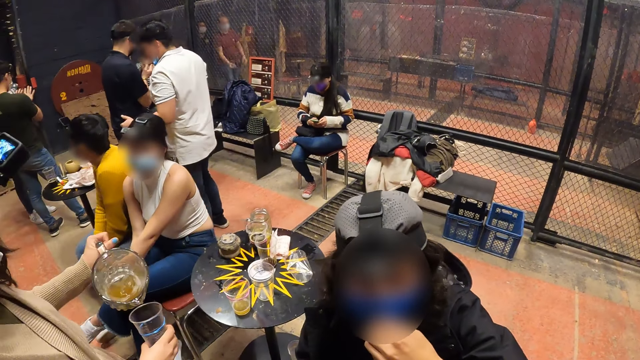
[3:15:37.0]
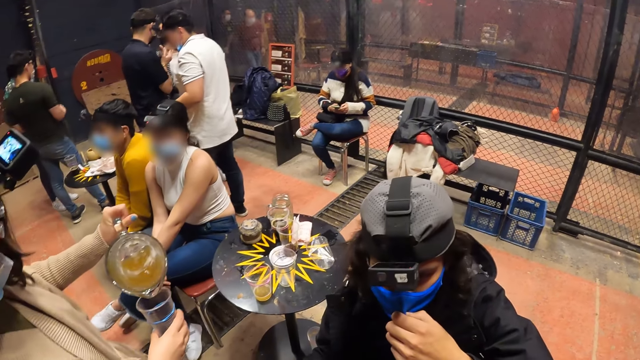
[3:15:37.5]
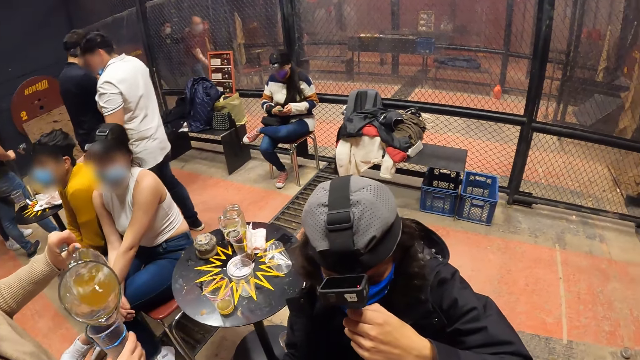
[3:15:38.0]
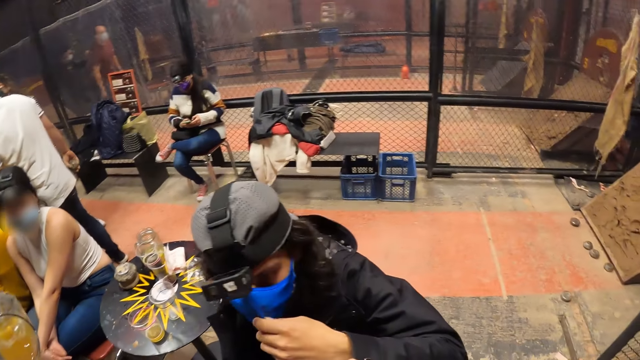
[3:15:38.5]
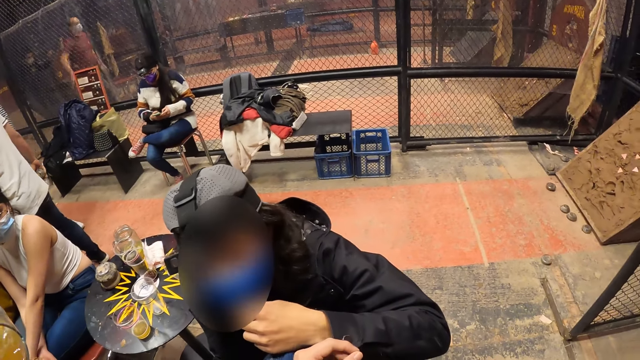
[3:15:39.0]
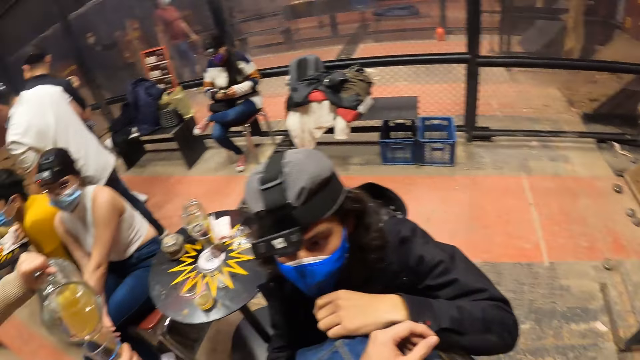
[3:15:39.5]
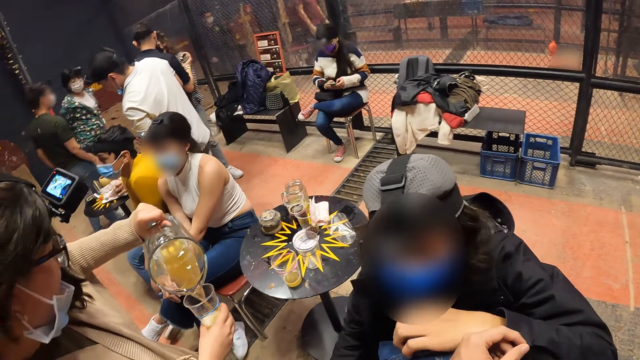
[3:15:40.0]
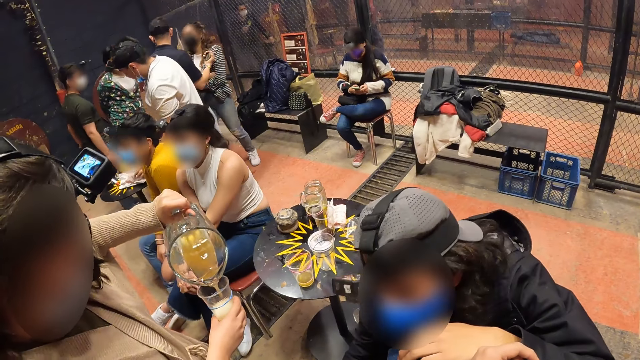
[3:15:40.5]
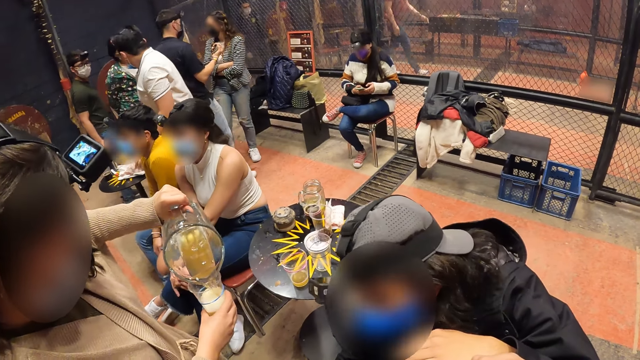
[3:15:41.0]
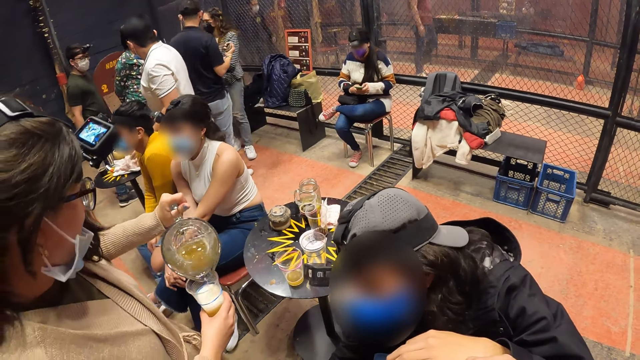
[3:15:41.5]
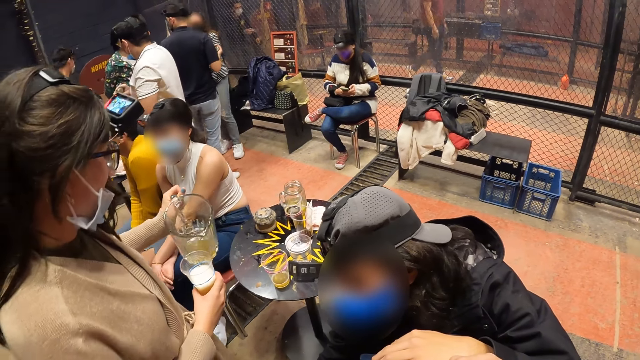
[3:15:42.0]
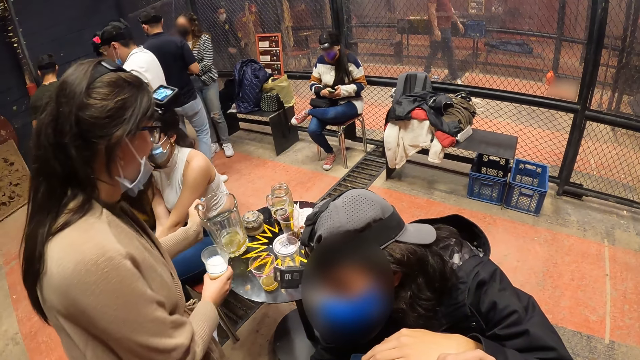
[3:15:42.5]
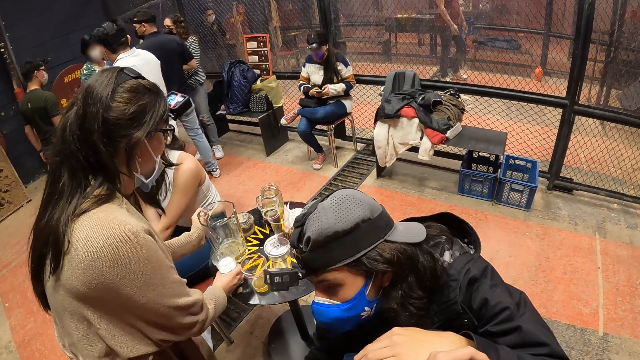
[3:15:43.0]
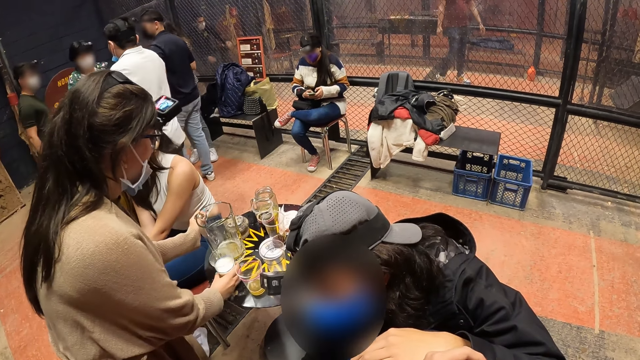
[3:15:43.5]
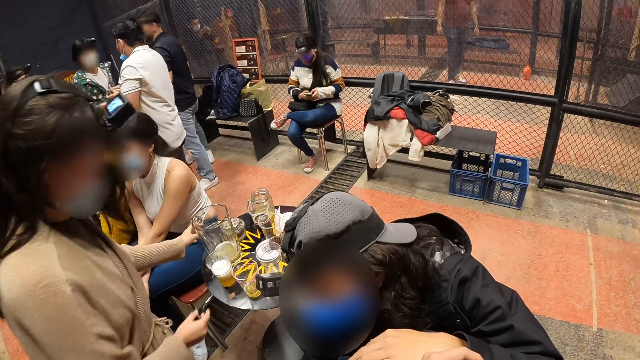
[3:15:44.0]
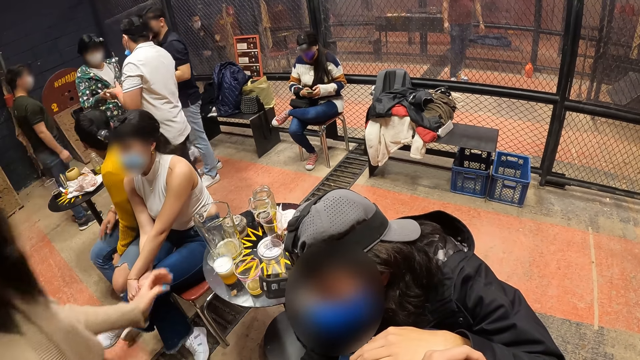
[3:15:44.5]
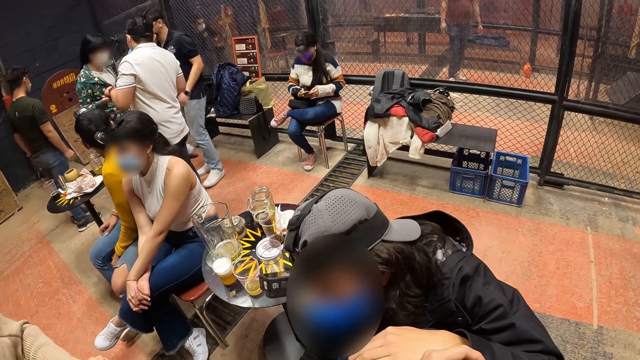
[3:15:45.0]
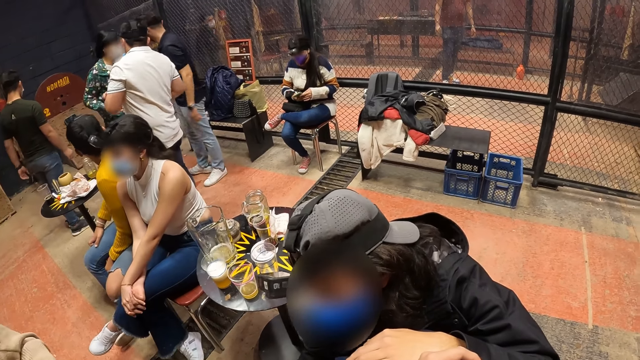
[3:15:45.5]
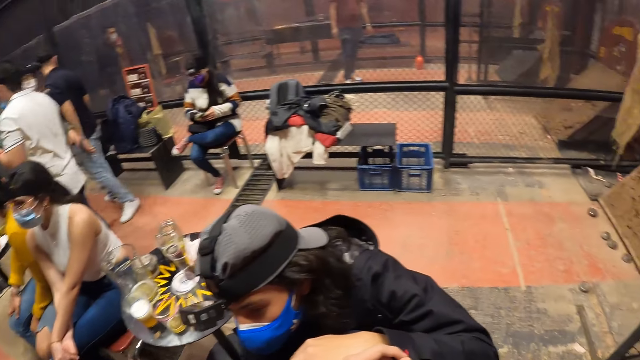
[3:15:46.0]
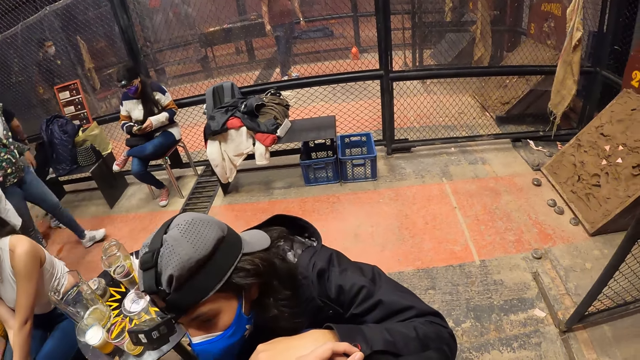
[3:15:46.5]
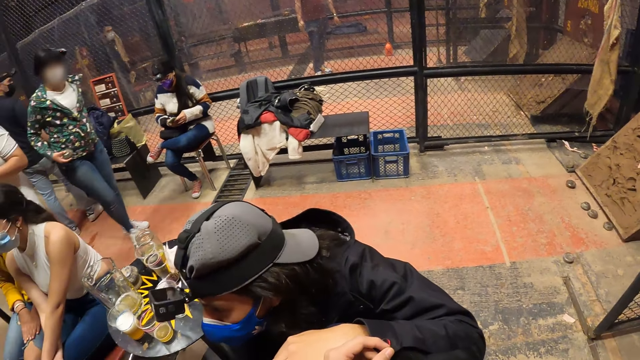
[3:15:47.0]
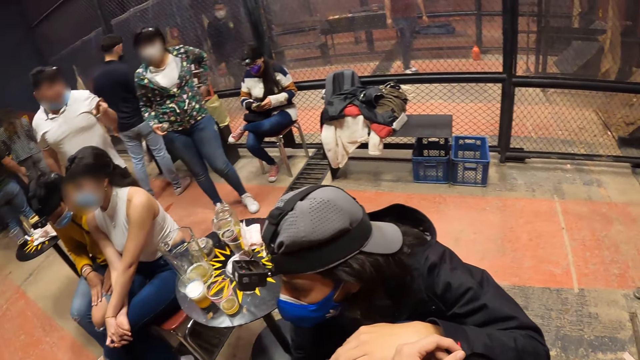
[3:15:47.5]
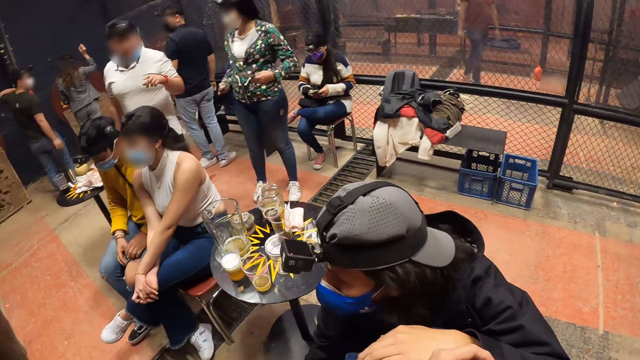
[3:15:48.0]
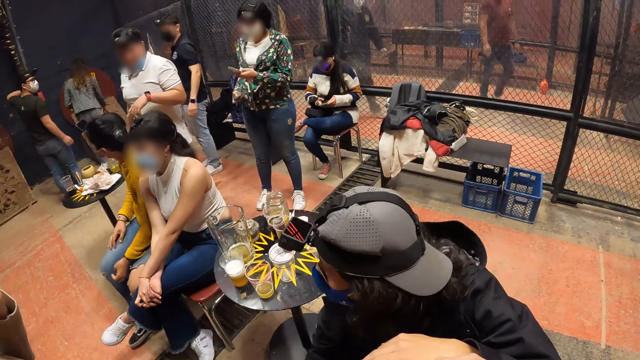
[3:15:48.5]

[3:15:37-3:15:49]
The woman pours the juice into the cup with the jug in her right hand. The camera wearer talks to a person, another person and a third person. The woman places the jug on the table with her left hand and places the cup on the table with her right hand.

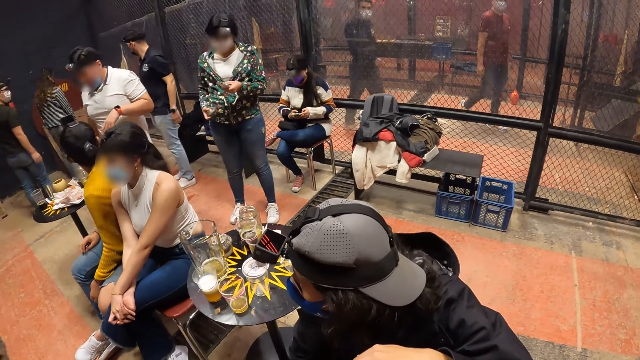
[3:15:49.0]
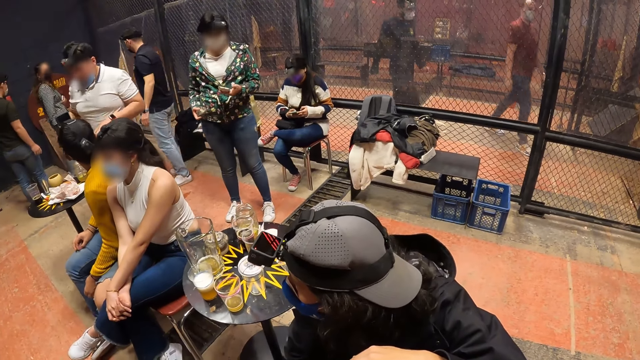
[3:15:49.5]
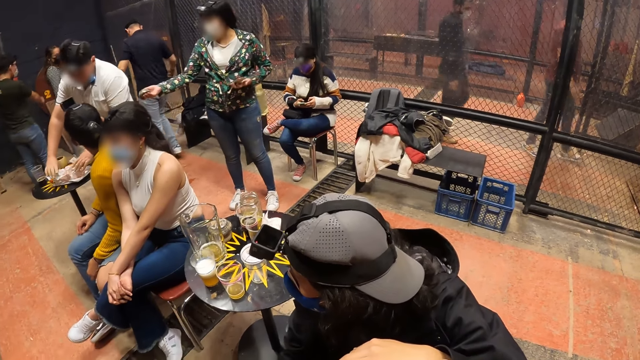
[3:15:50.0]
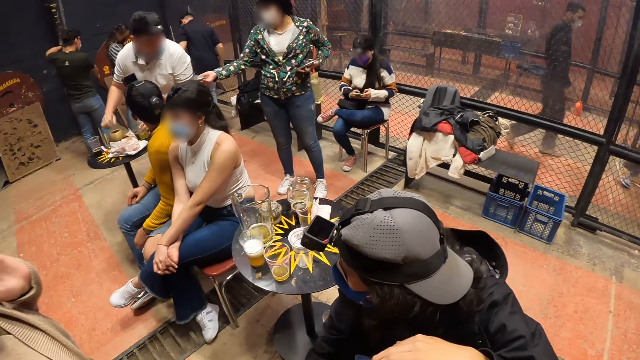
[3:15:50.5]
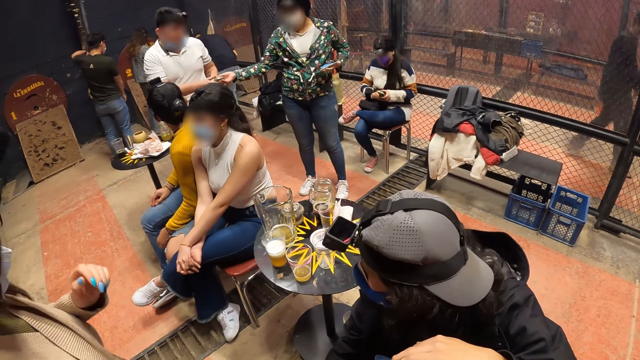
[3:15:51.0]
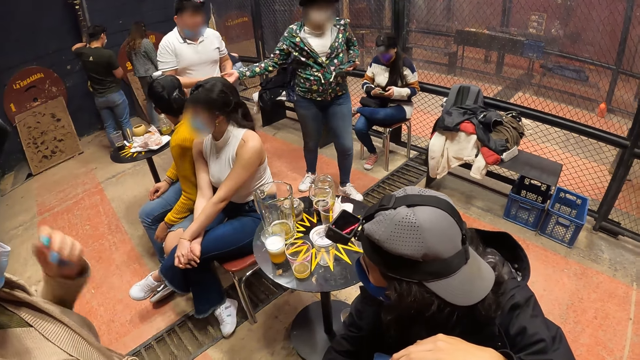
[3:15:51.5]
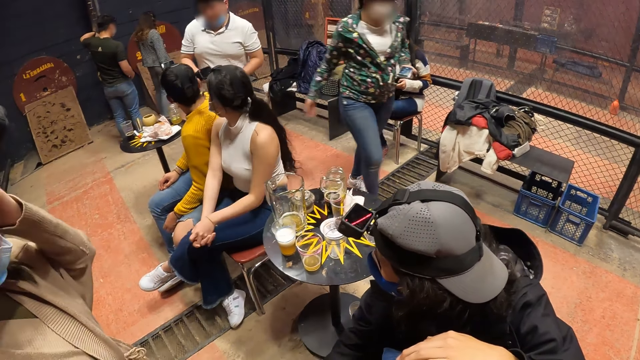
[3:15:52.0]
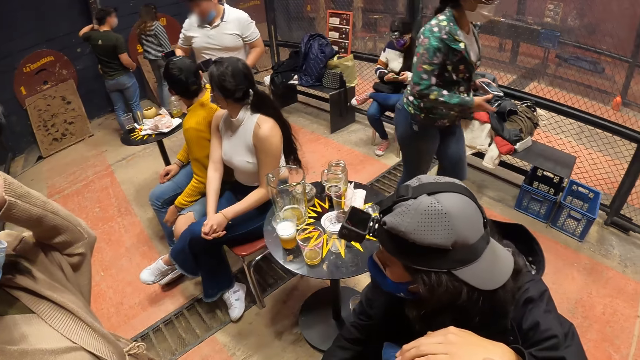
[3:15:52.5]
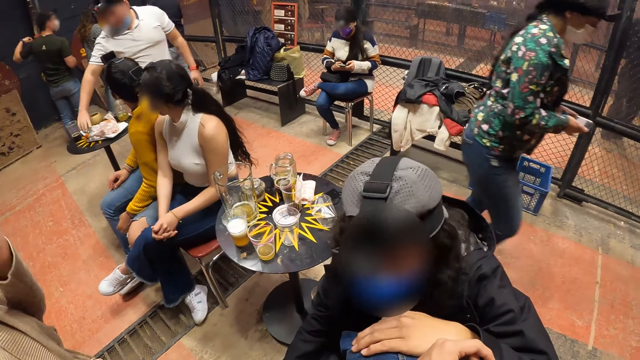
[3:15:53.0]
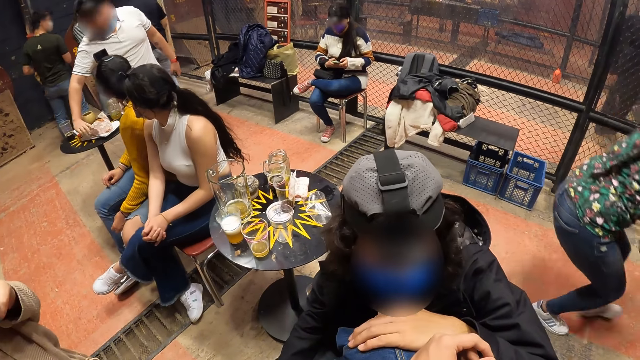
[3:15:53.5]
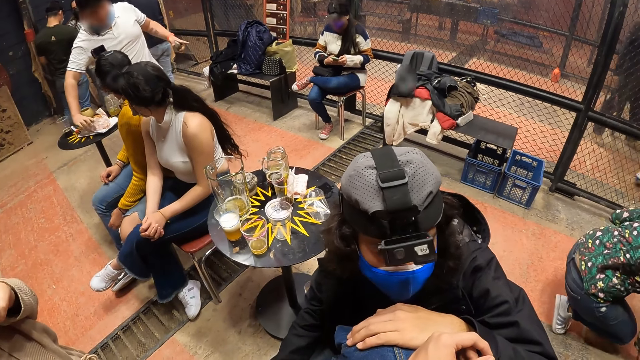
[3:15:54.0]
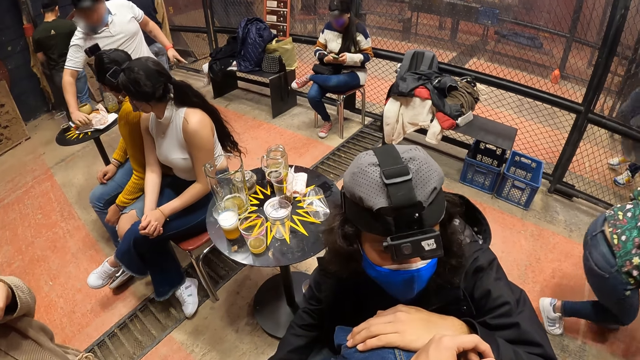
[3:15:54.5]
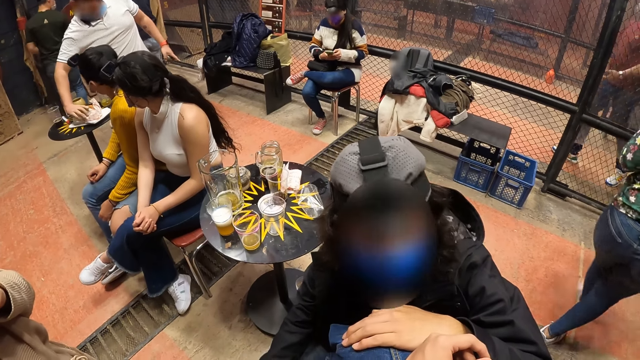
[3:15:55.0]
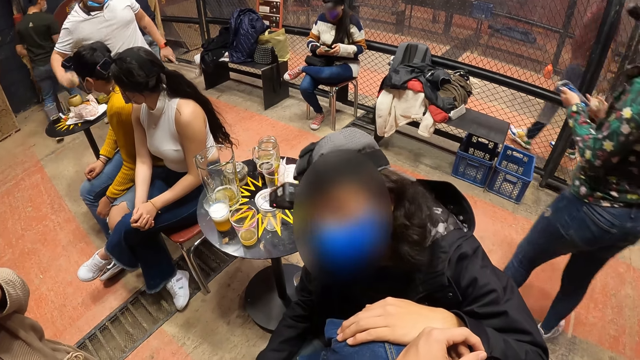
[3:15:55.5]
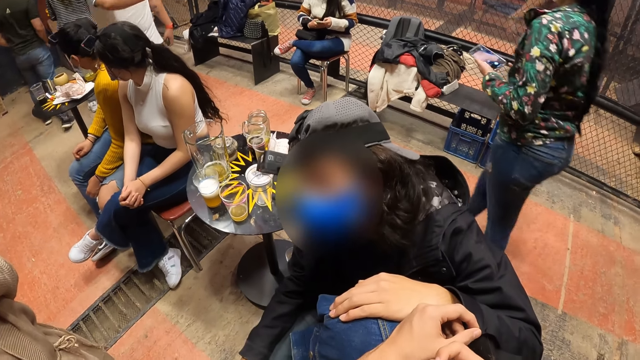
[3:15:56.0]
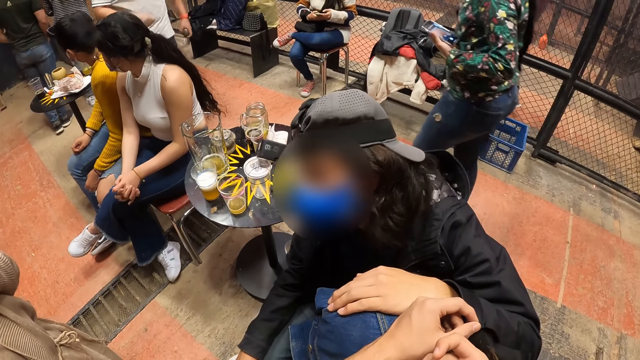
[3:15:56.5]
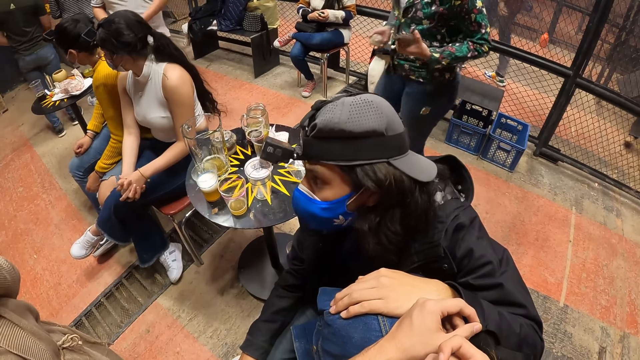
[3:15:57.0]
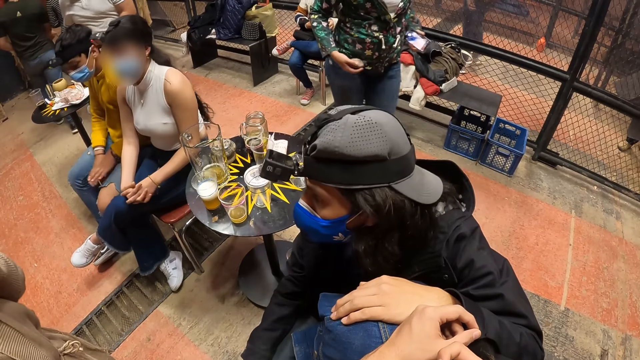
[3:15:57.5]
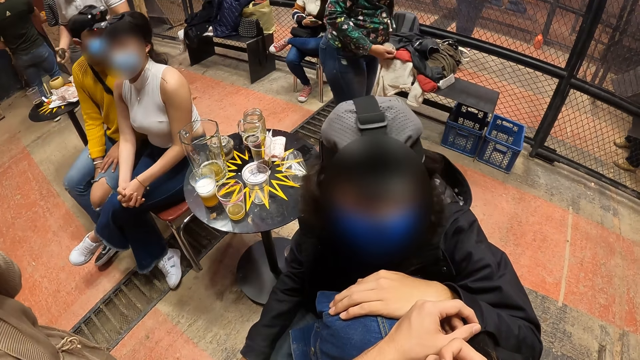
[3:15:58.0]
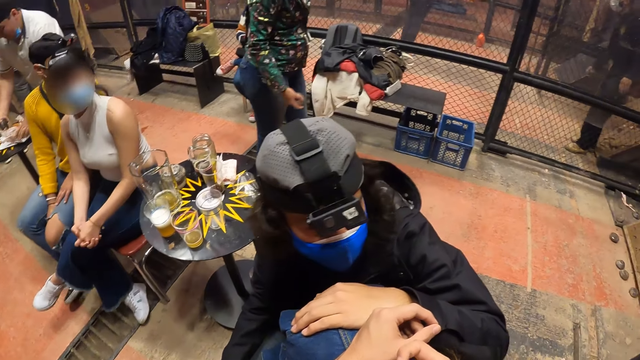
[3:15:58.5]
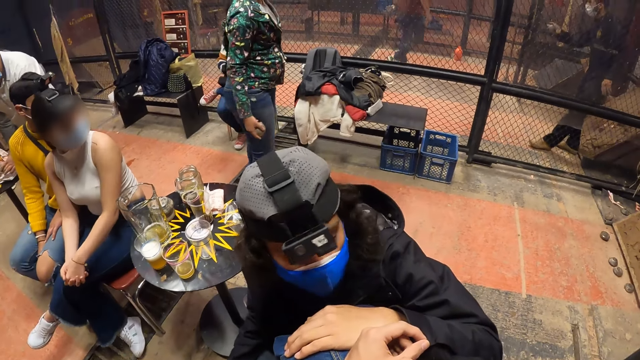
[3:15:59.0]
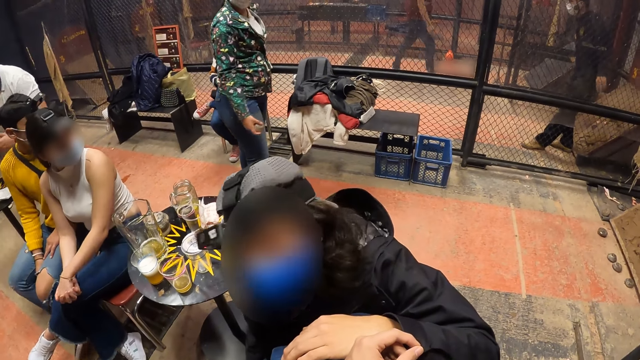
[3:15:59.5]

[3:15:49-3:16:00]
The woman touches her face with her left hand.
